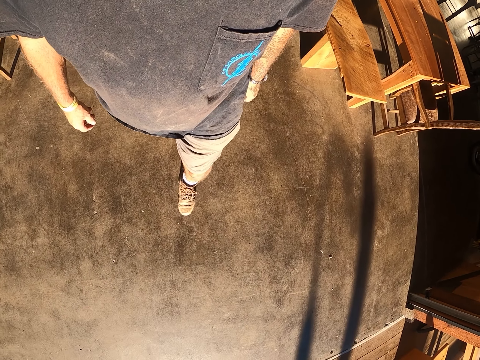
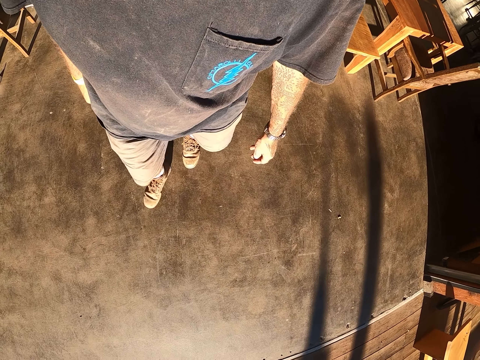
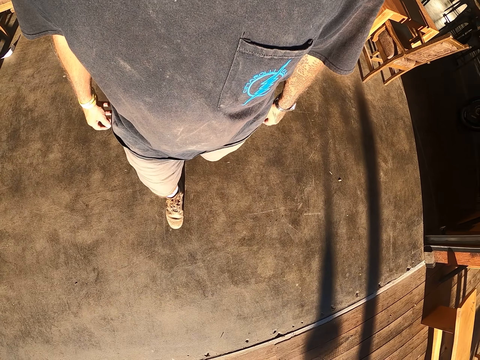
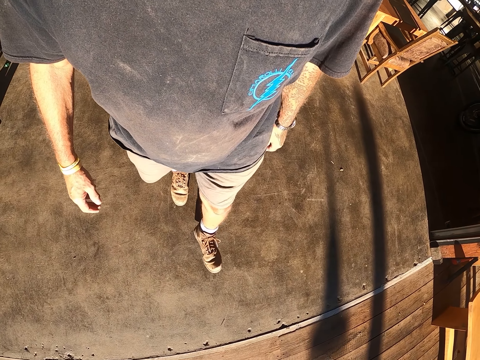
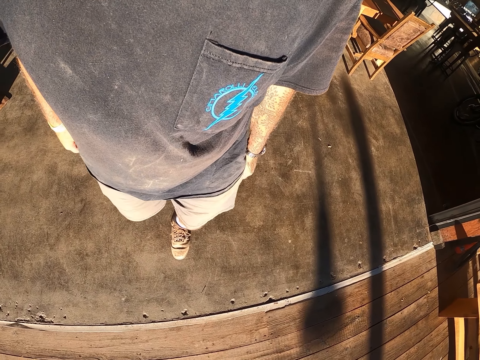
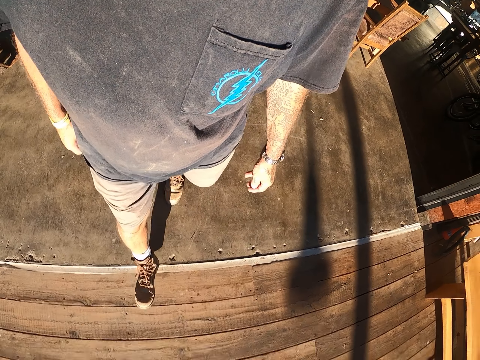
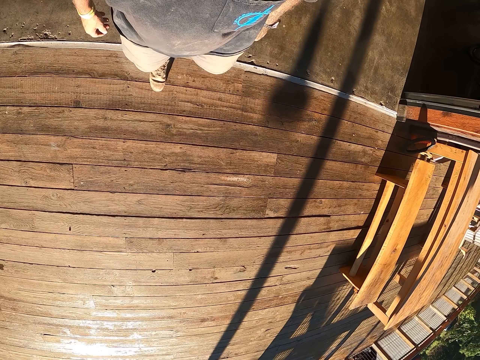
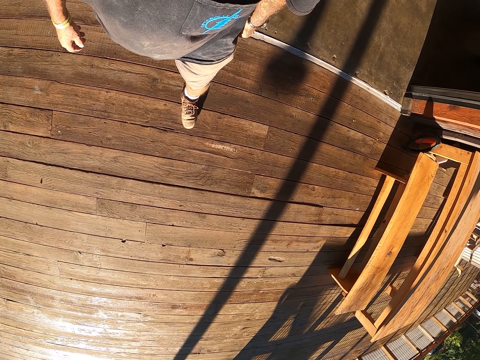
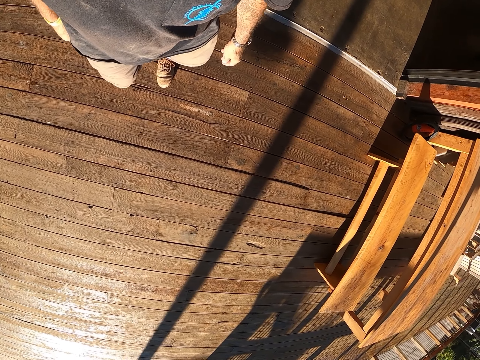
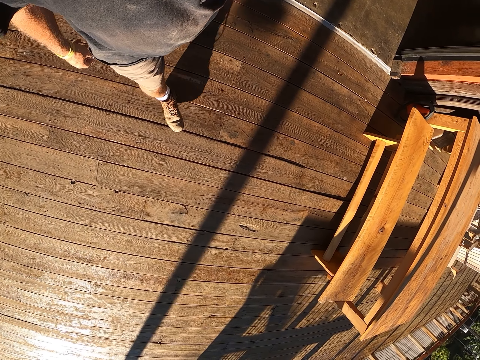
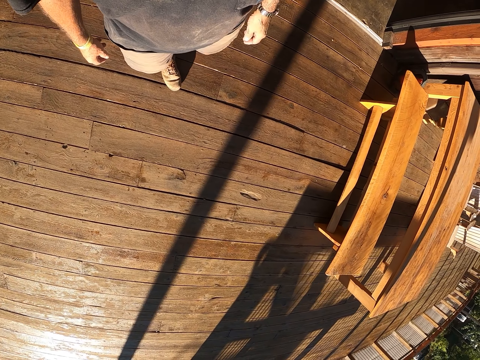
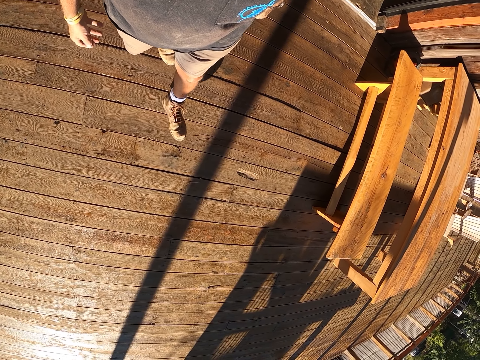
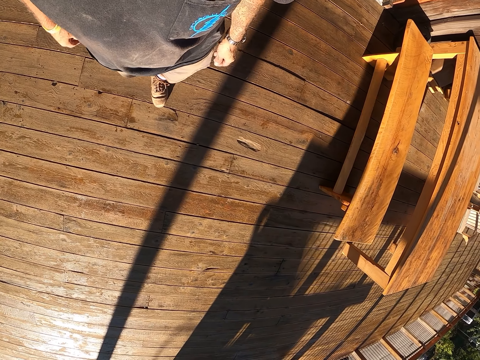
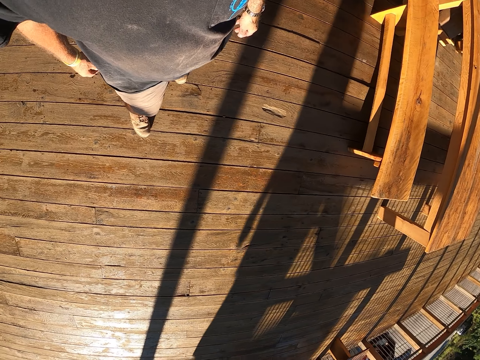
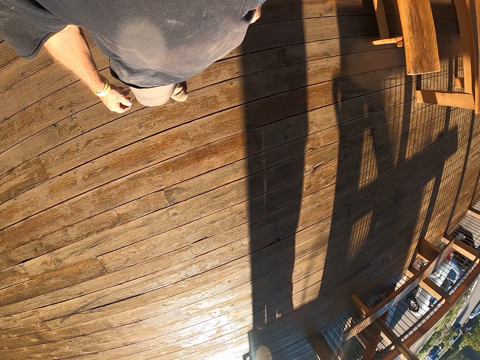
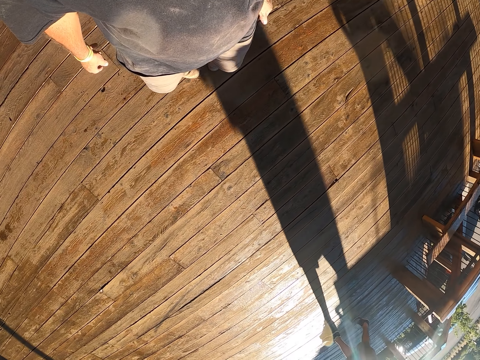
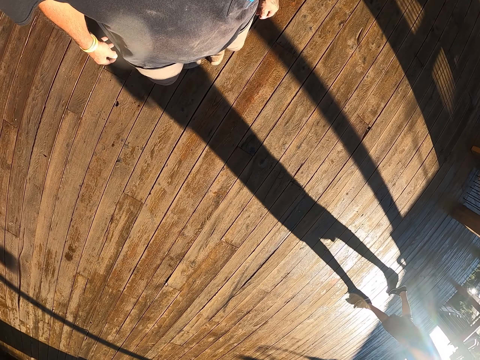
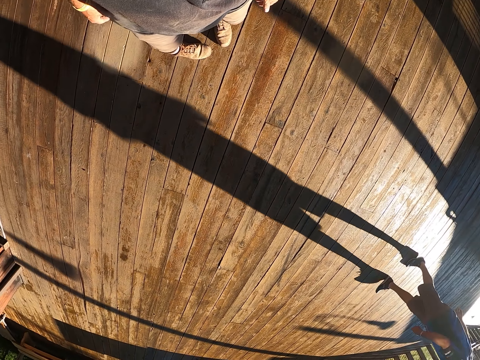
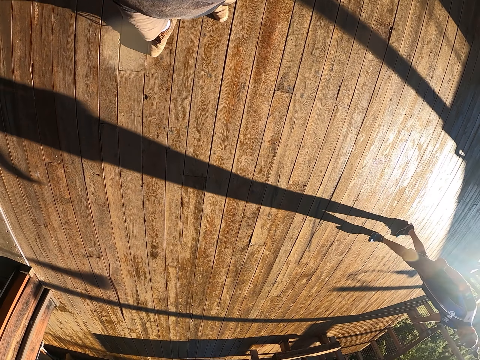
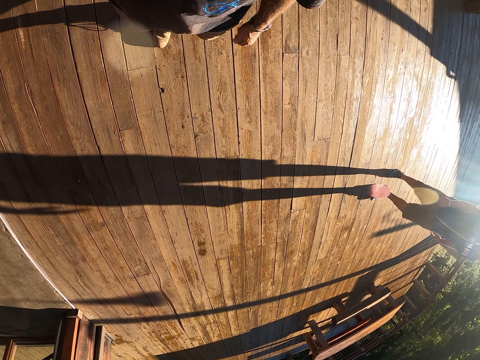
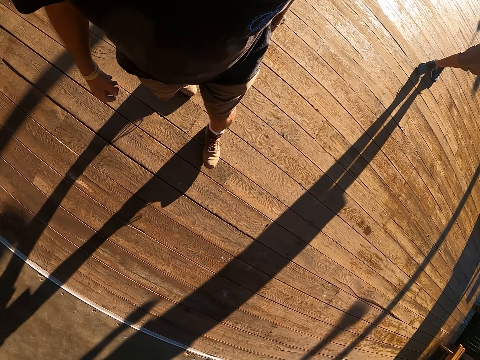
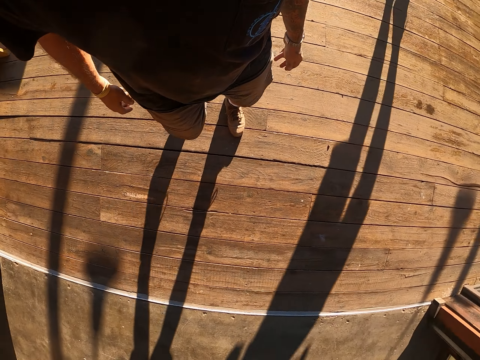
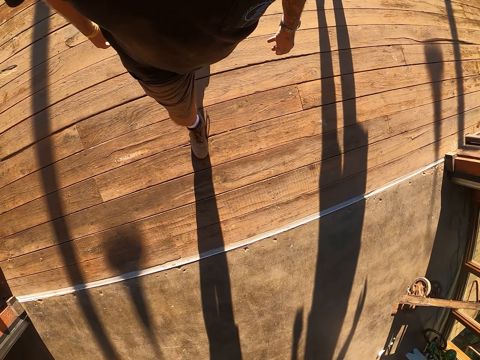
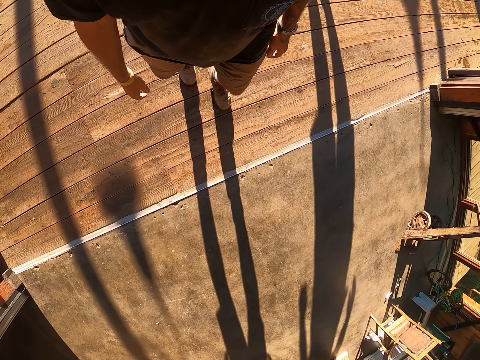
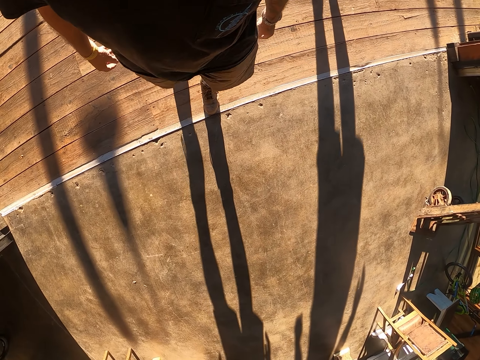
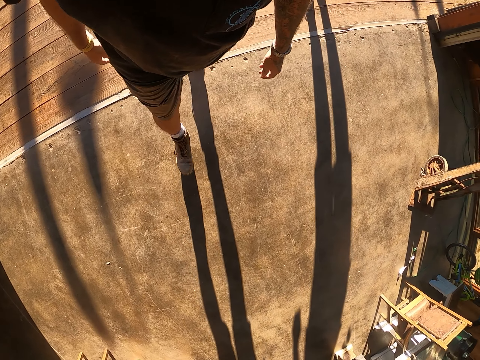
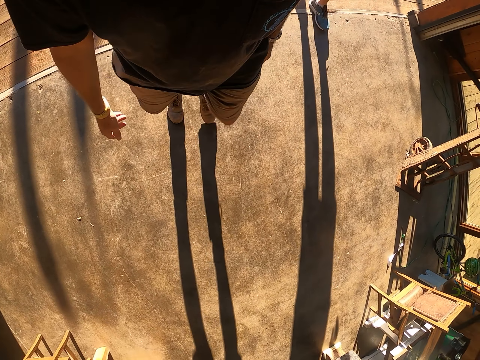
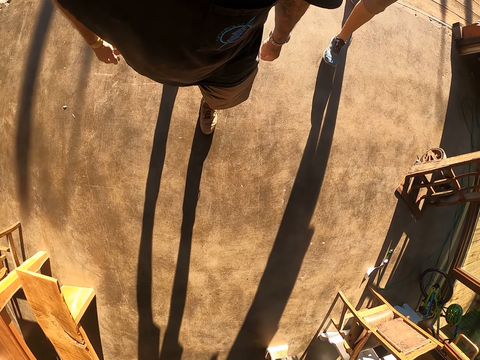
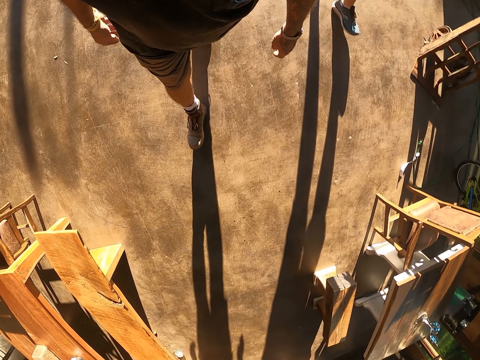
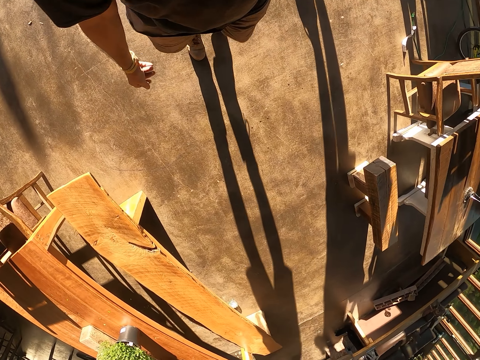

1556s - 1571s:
The camera wearer walks around. They turn around and walk around.

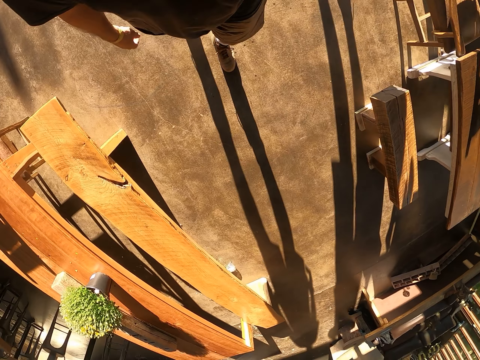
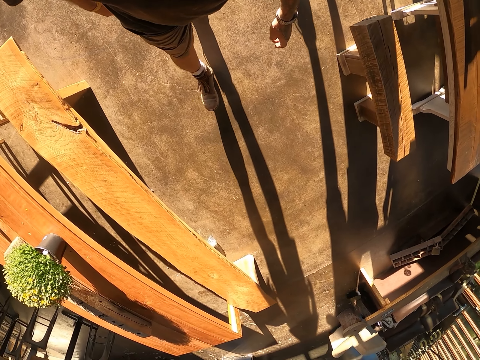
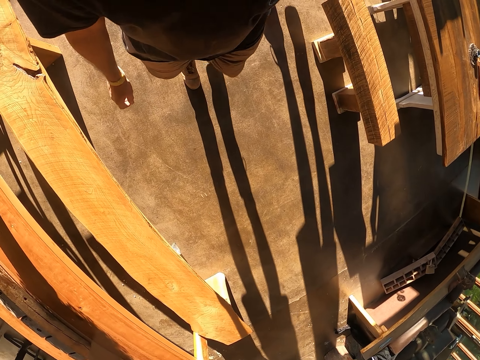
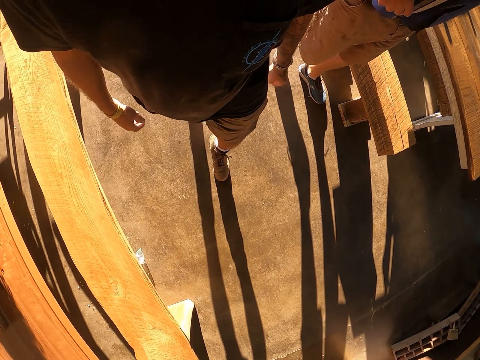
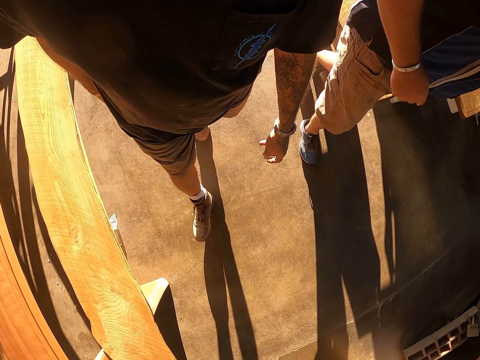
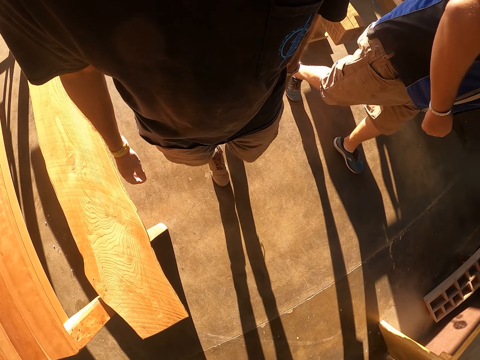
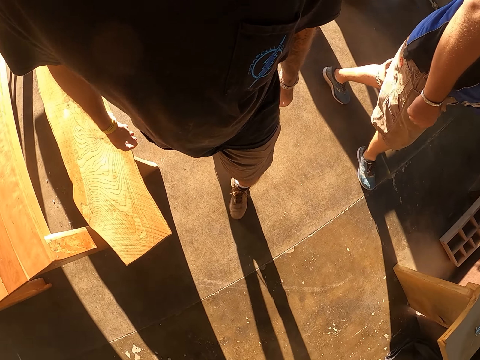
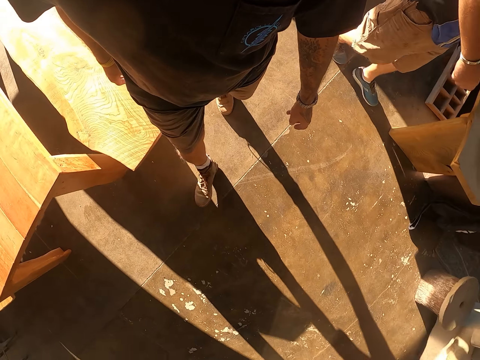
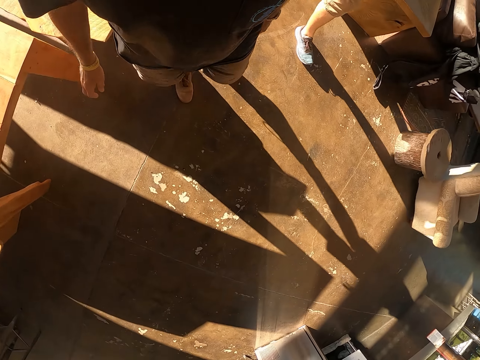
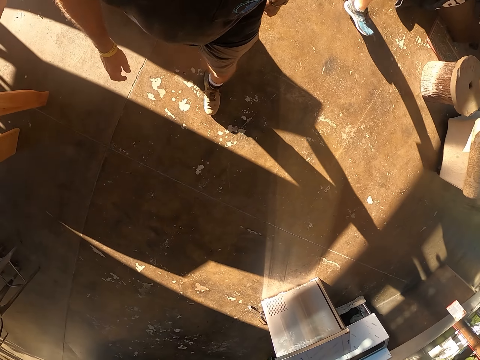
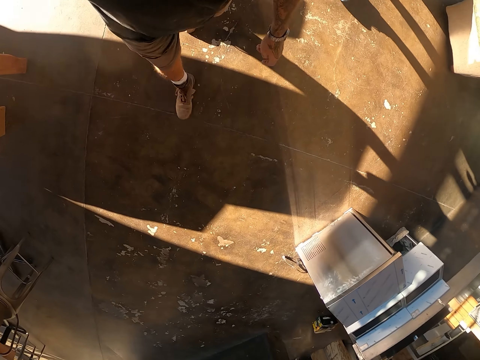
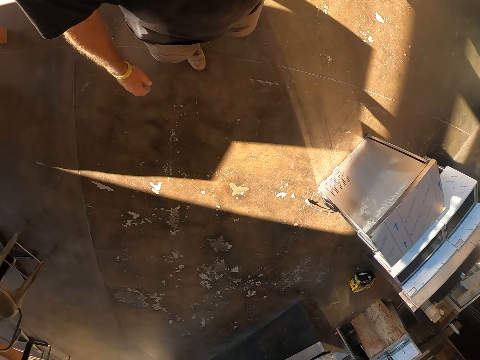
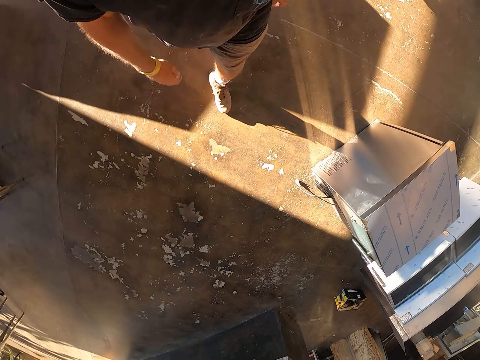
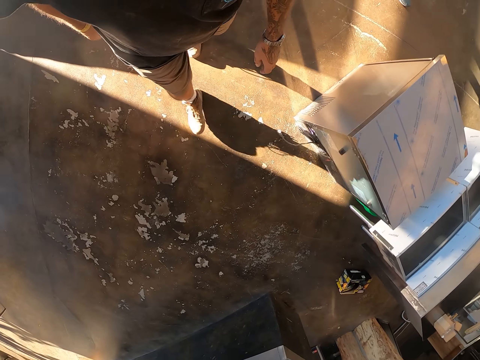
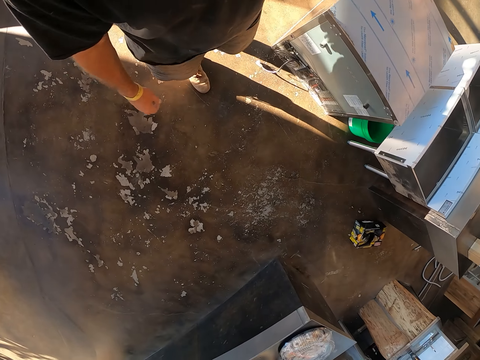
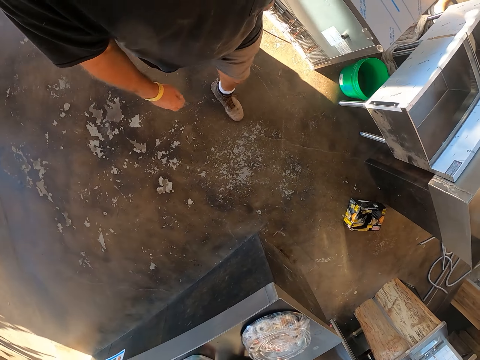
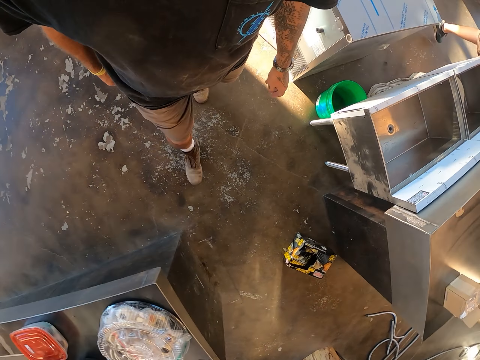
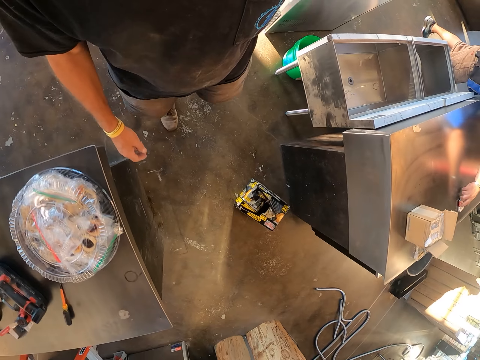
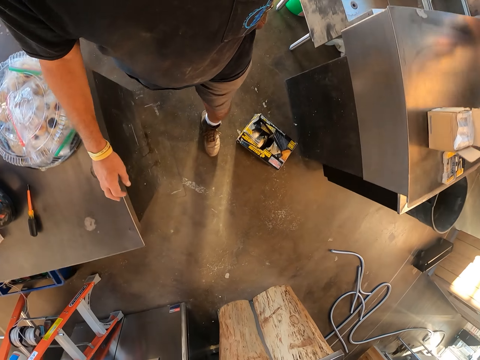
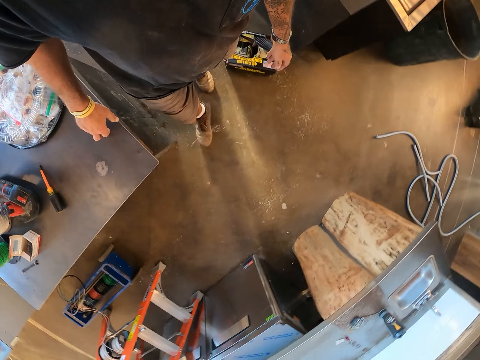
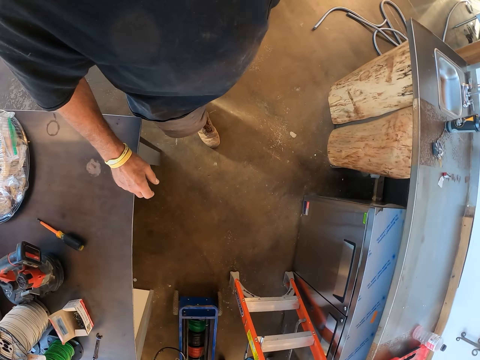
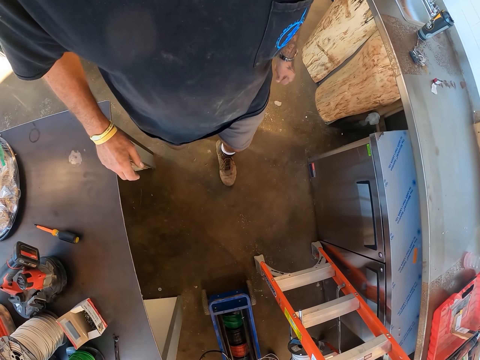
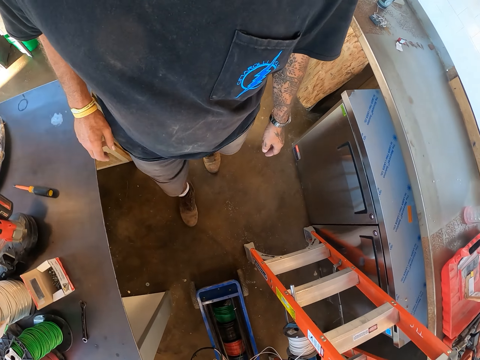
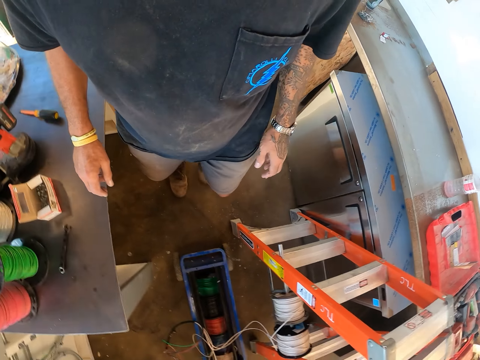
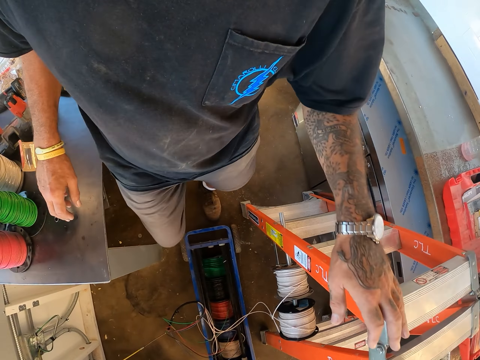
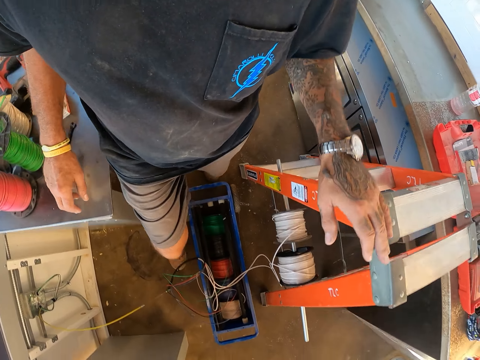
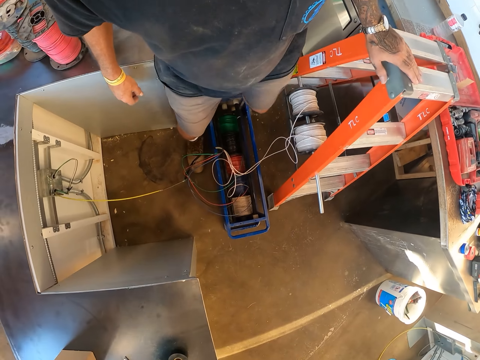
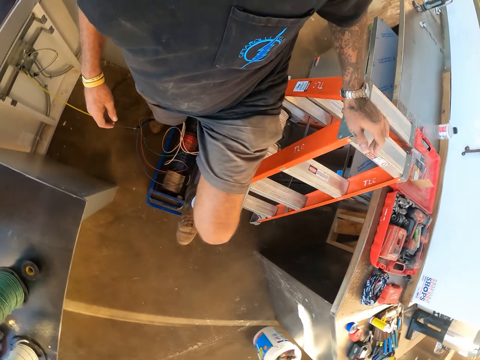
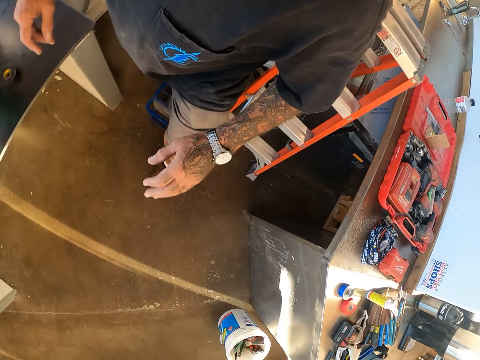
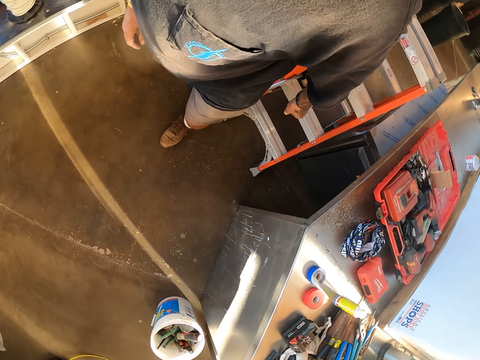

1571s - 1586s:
A man walks around. The camera wearer taps on the table. They hold on the ladder.
